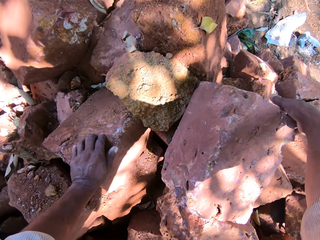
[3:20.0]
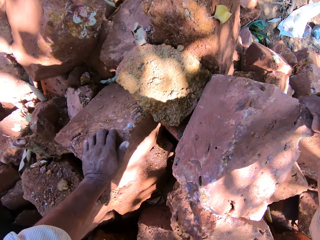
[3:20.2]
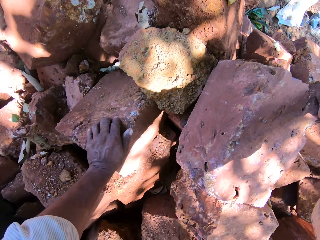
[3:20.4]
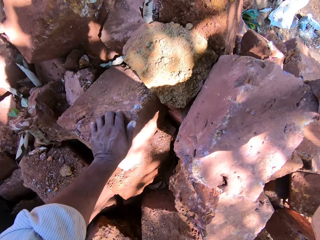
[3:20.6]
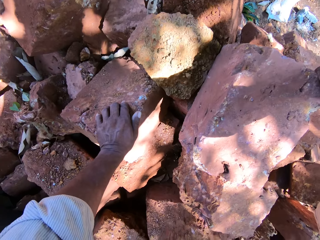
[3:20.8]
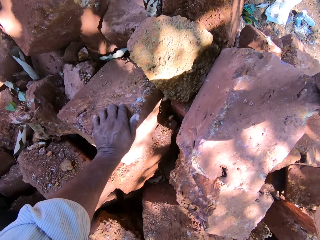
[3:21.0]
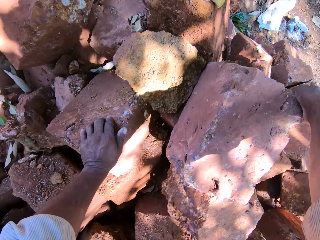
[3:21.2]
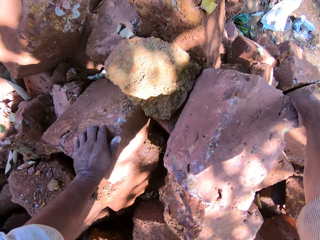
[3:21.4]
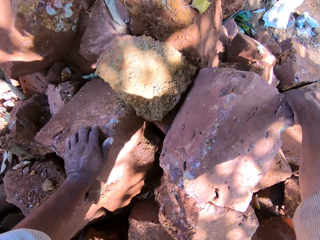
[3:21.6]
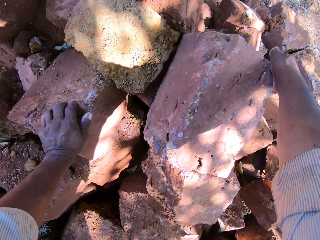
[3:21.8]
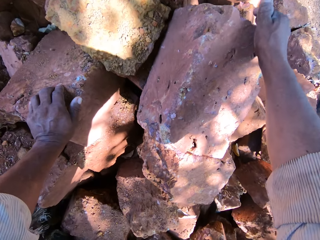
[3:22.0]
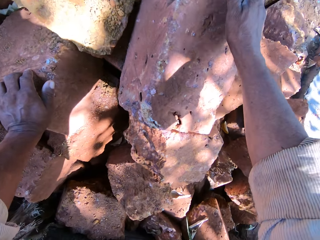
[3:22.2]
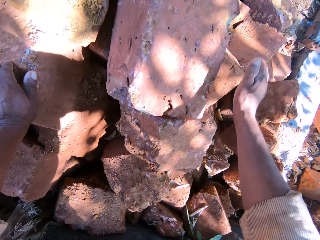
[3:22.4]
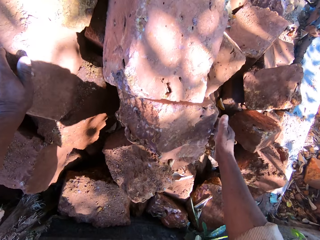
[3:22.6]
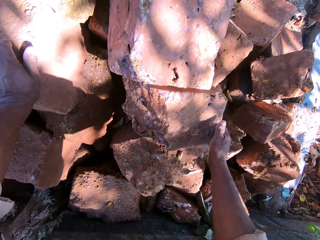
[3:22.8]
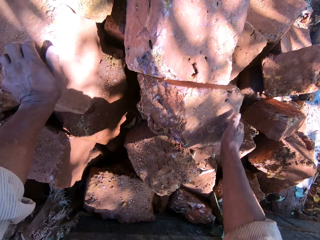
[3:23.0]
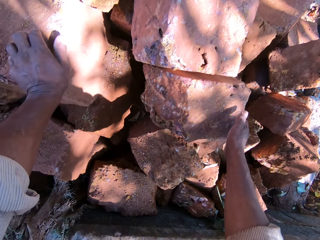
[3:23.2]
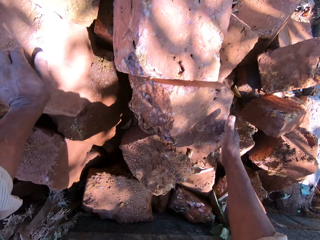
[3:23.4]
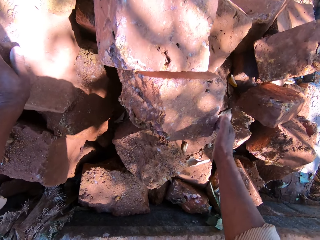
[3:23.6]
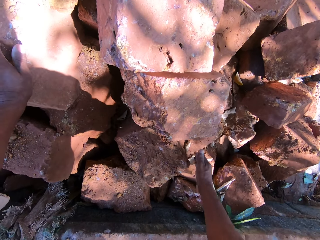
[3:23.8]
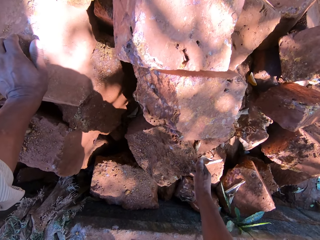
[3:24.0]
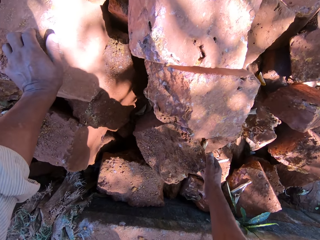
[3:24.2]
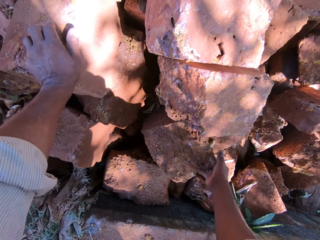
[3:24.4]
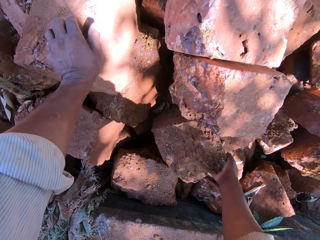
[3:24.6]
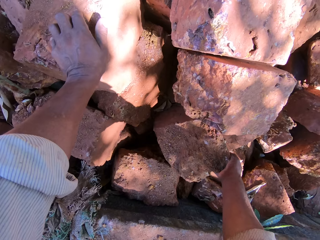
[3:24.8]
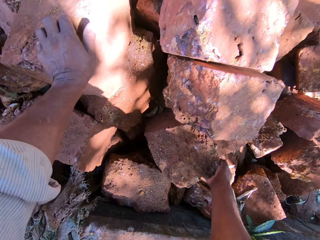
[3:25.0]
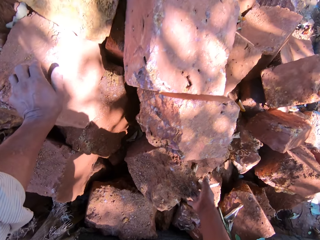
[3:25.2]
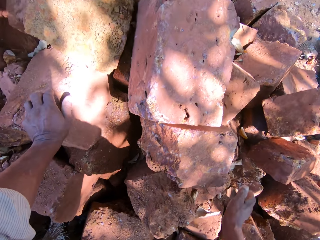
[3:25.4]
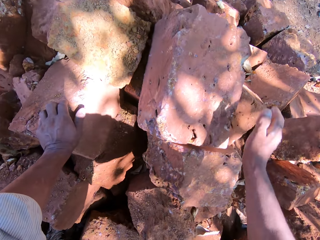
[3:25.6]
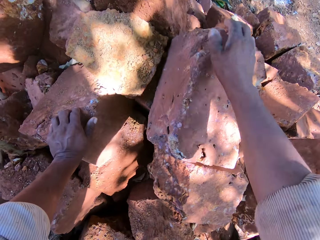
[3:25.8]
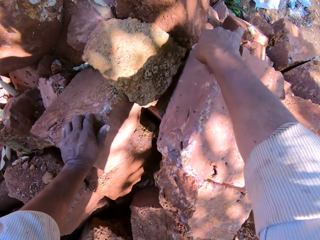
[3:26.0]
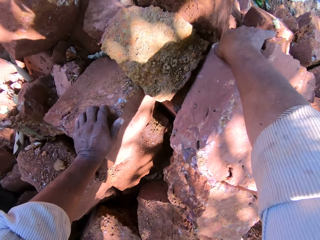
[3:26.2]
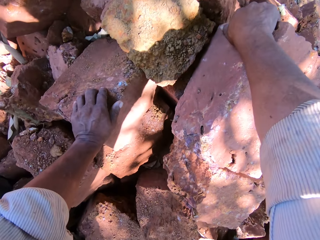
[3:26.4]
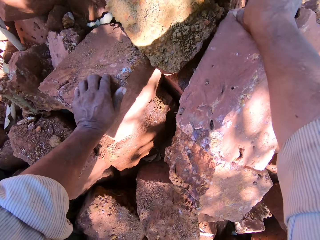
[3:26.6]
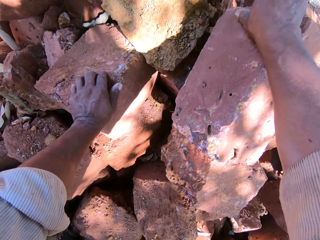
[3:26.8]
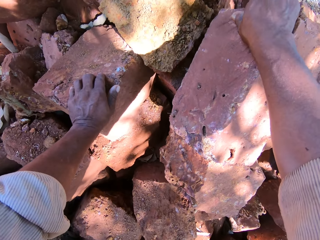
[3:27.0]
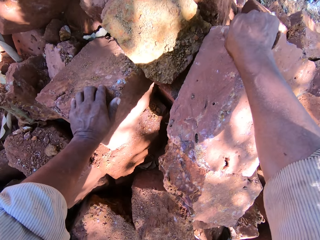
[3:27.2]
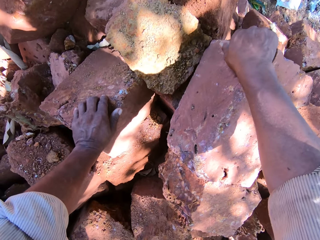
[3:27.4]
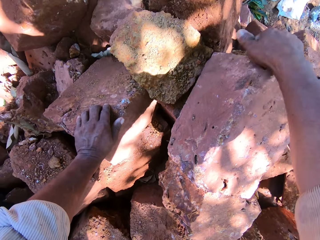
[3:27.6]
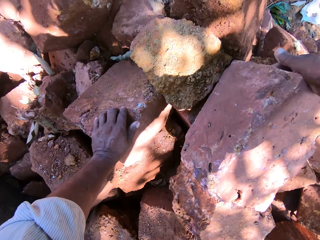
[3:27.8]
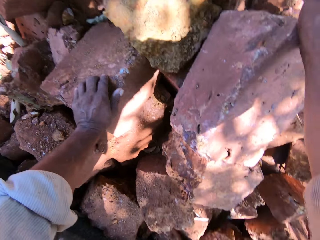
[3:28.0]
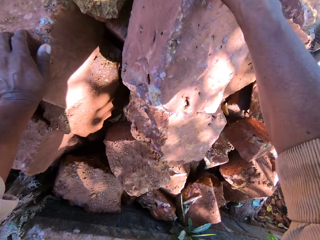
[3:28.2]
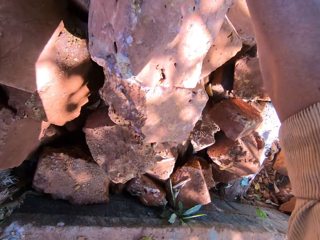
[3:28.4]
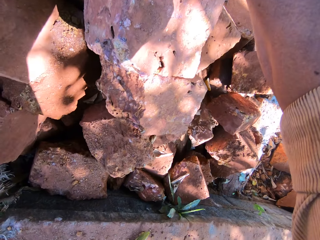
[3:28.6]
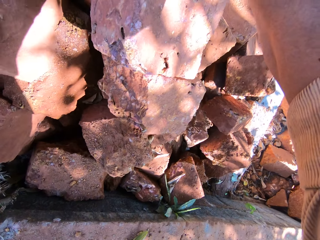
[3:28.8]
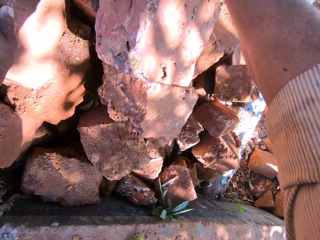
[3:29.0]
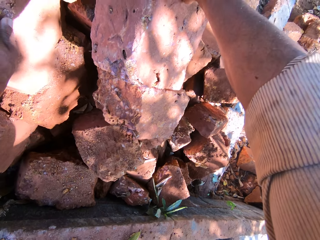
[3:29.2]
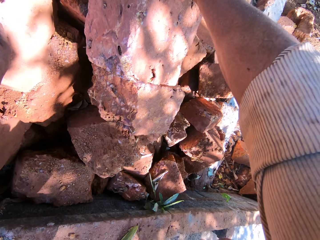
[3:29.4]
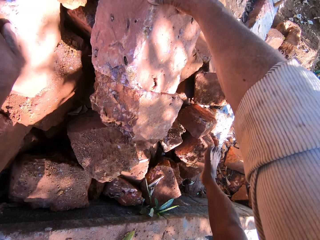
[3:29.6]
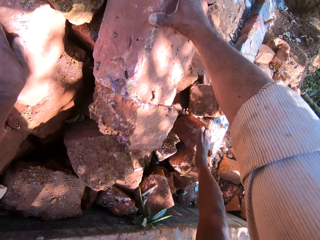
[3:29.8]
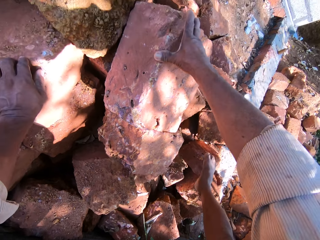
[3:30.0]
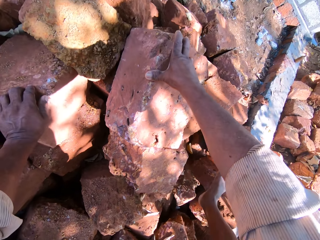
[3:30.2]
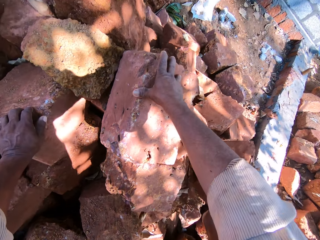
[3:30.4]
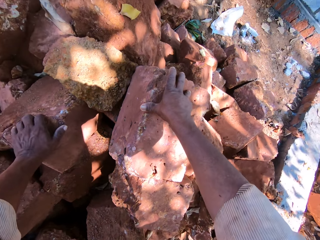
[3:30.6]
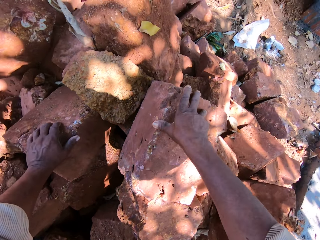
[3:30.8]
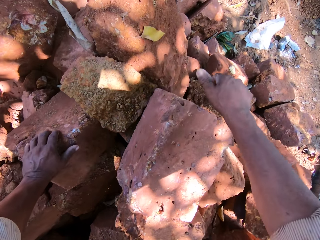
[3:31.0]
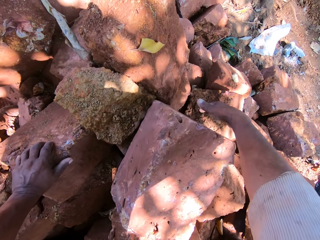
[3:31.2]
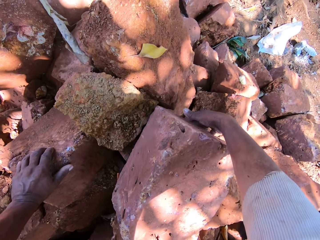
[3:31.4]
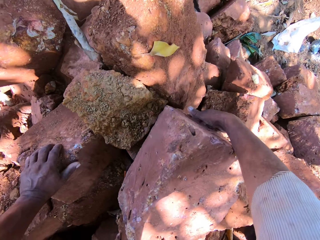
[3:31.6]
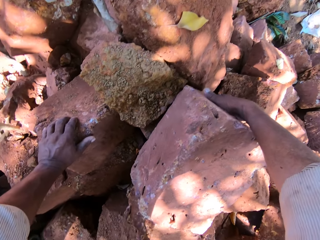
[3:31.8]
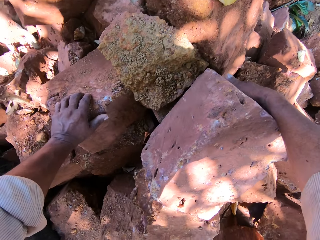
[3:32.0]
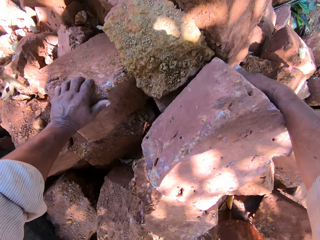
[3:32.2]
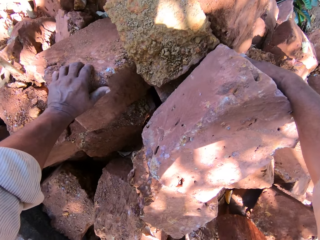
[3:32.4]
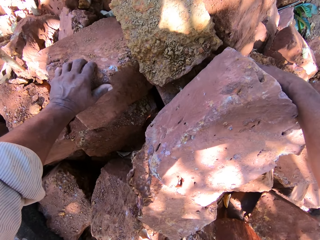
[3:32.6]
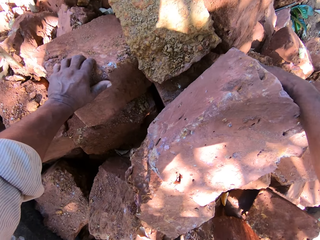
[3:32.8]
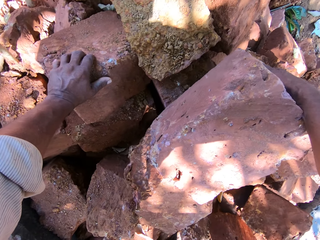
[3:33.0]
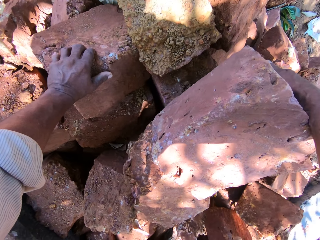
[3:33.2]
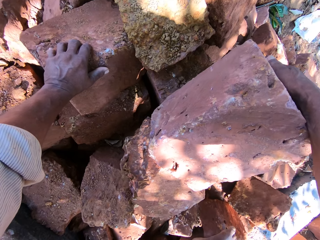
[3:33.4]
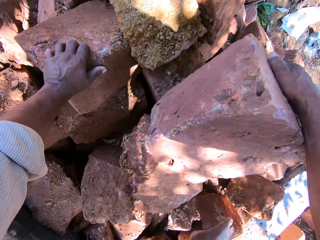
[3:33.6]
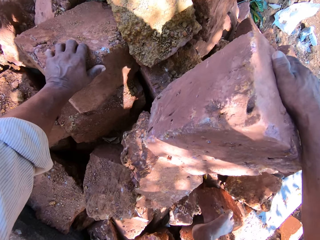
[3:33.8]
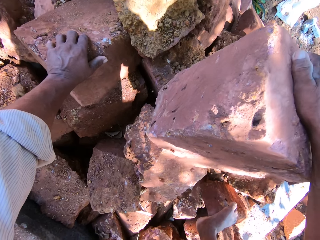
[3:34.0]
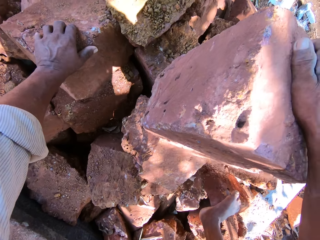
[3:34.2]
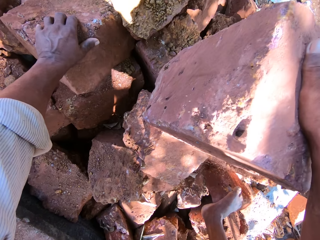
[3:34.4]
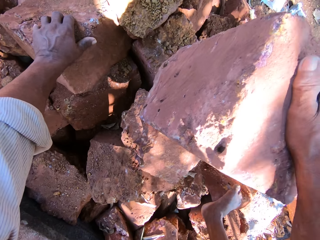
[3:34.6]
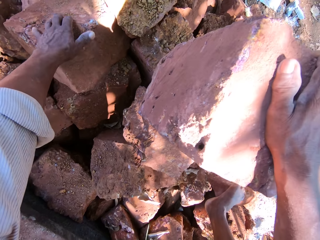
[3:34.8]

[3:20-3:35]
The camera wearer moves a stone or brick on the pile of stones on the ground with his right hand. He touches a stone on the pile with his right hand. He moves a brick with his right hand. He talks. He moves the stone on the pile with his right hand. He places his right leg on a stone on the ground. He moves the stone on the pile with his right hand.

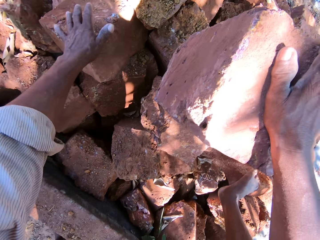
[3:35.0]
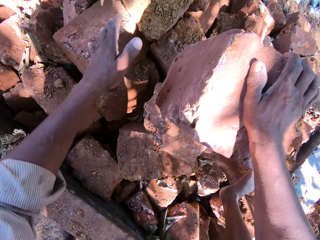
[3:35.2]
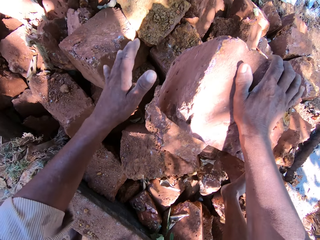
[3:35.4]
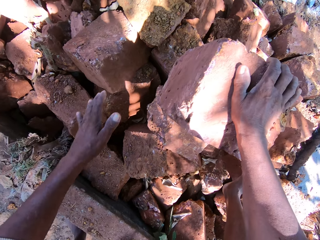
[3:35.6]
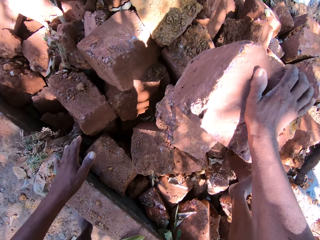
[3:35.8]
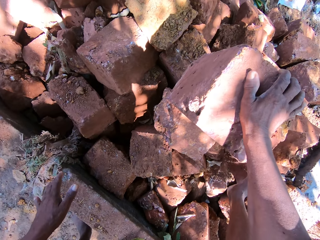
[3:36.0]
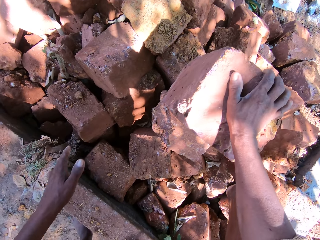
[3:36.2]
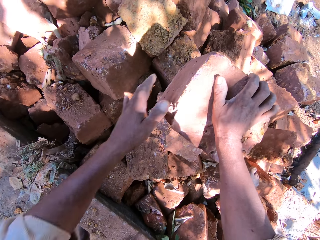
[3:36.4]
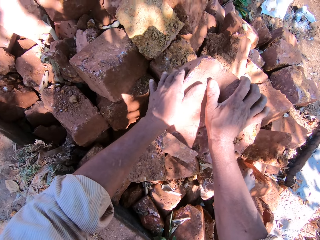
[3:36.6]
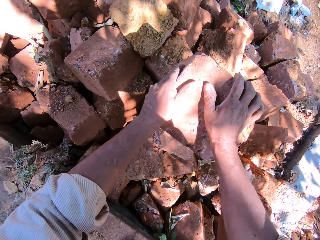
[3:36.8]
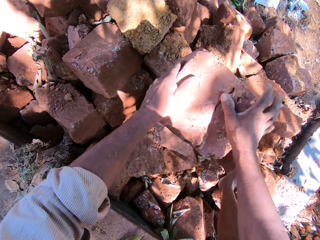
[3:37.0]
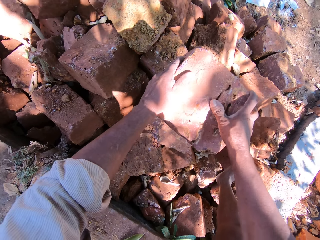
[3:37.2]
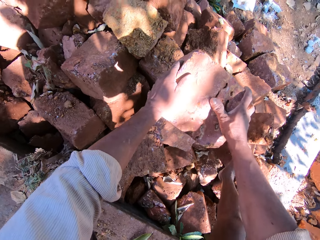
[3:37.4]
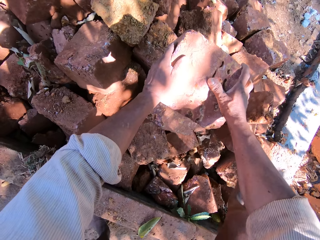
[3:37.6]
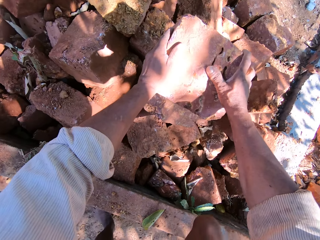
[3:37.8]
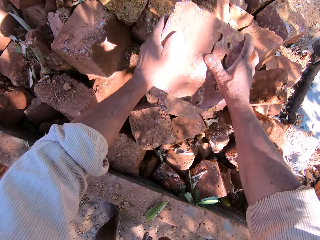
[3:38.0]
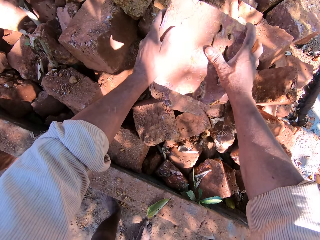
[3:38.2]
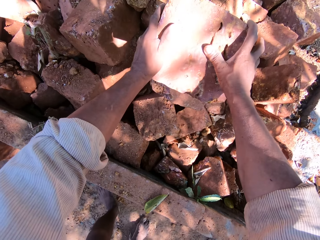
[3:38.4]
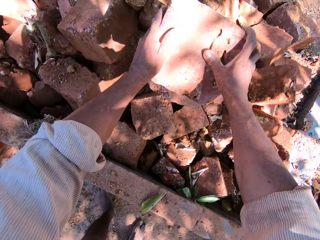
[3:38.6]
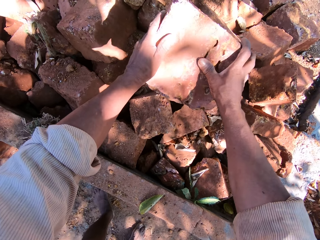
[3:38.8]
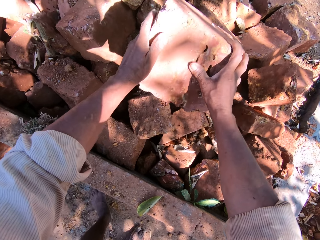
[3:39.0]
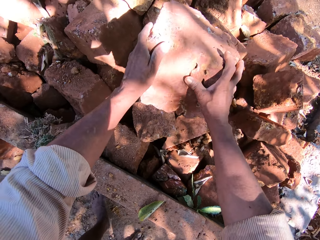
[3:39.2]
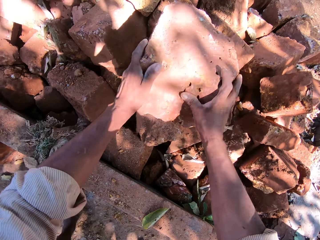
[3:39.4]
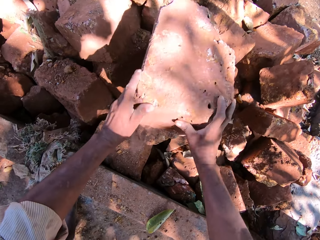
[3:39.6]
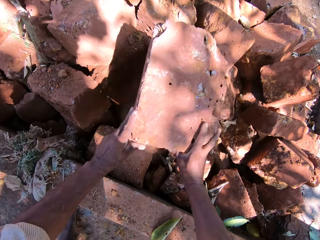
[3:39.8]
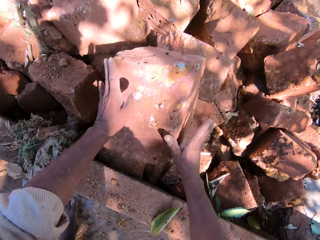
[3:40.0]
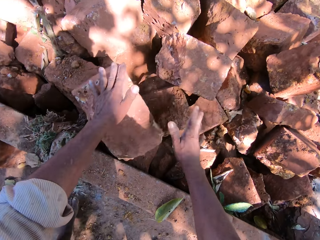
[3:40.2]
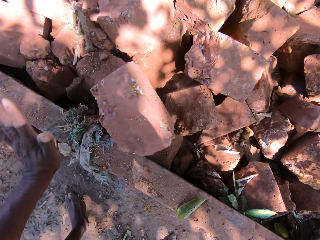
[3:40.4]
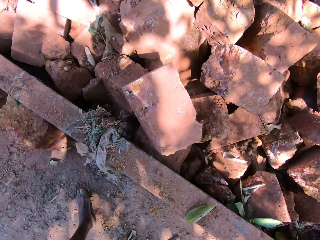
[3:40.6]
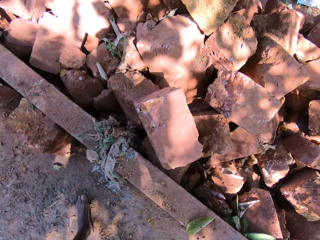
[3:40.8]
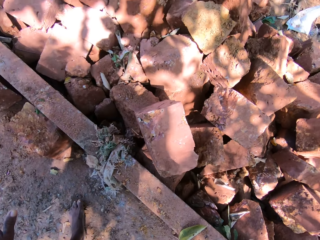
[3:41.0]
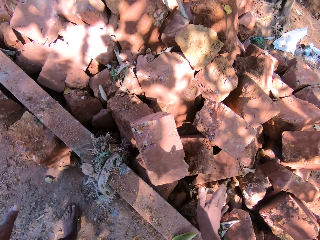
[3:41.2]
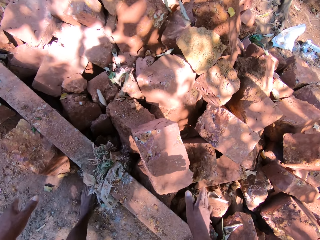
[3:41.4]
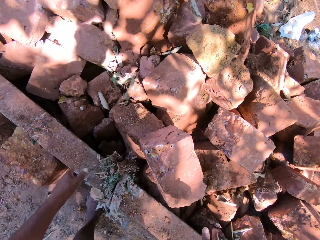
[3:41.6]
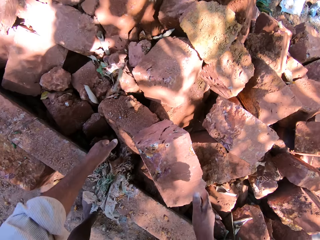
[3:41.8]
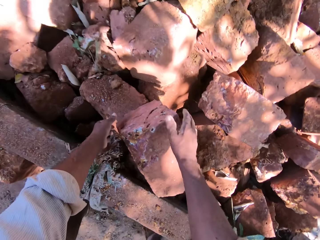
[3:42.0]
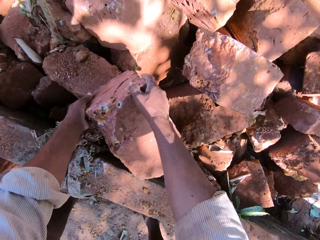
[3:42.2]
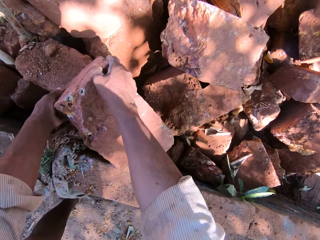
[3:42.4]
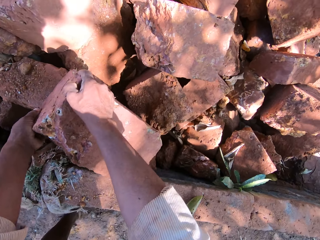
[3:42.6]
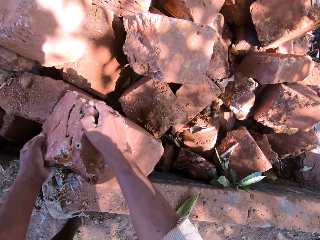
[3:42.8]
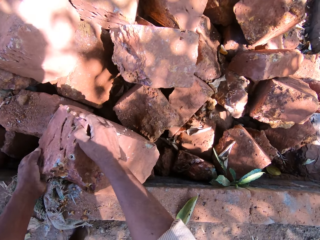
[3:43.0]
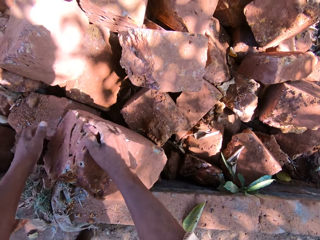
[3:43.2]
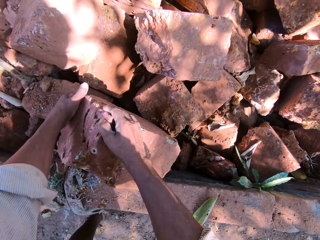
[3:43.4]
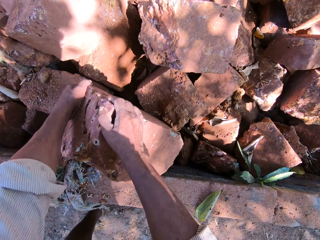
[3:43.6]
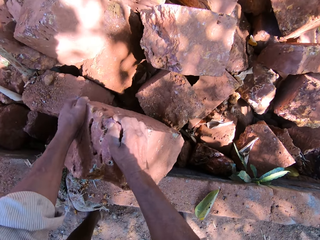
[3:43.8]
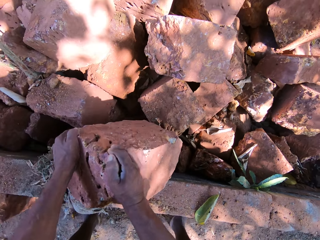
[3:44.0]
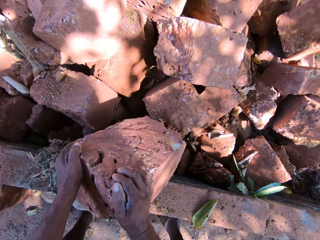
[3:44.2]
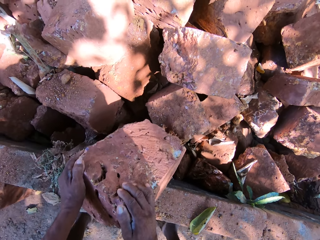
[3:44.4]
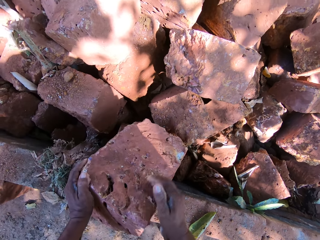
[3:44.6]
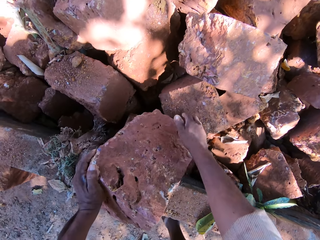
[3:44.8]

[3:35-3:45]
The camera wearer holds the stone or brick on the pile of stones or bricks on the ground with both hands. He removes his right leg from the pile. He drops the stone on the ground with both hands. He rolls down the stone with both hands. He moves the stone to the wall with both hands.
